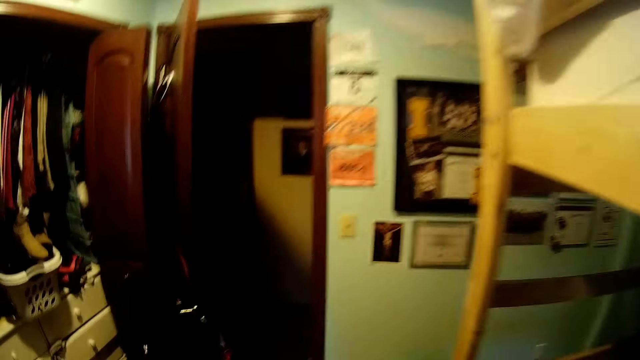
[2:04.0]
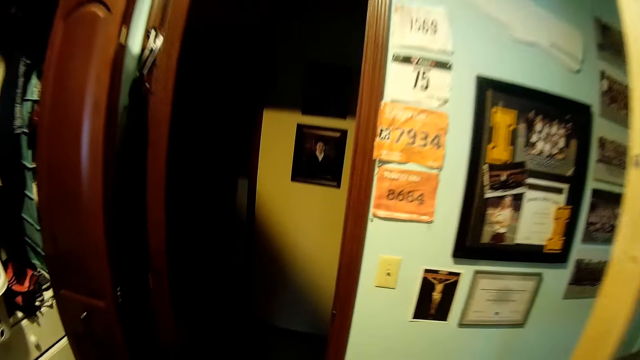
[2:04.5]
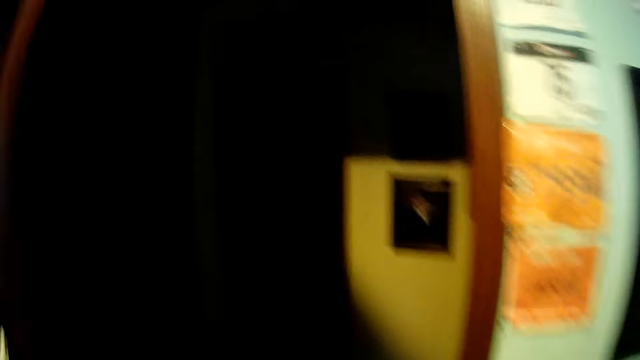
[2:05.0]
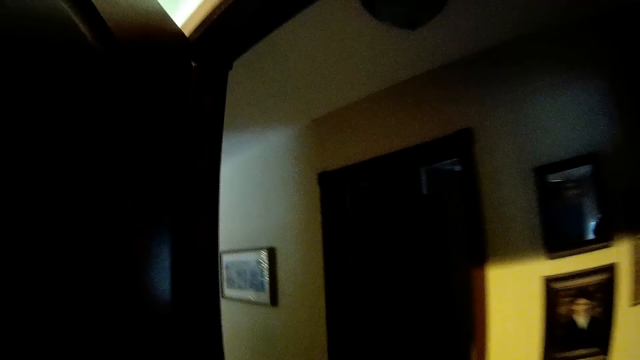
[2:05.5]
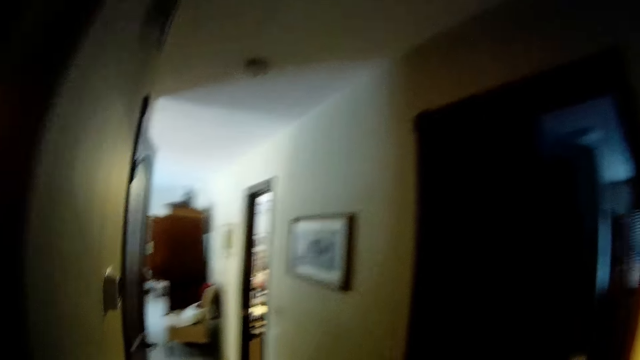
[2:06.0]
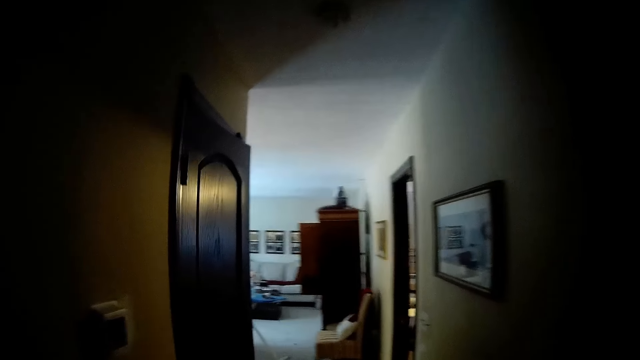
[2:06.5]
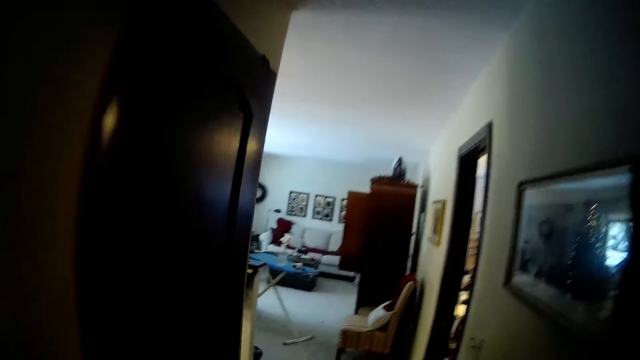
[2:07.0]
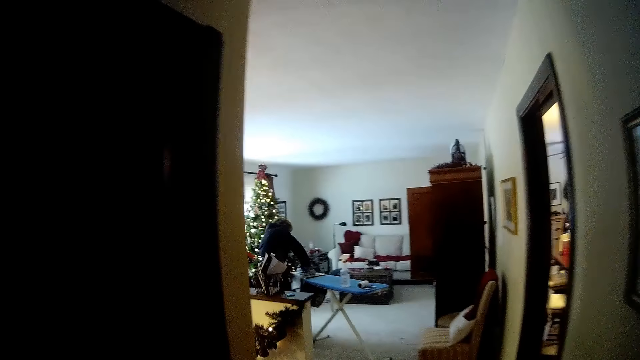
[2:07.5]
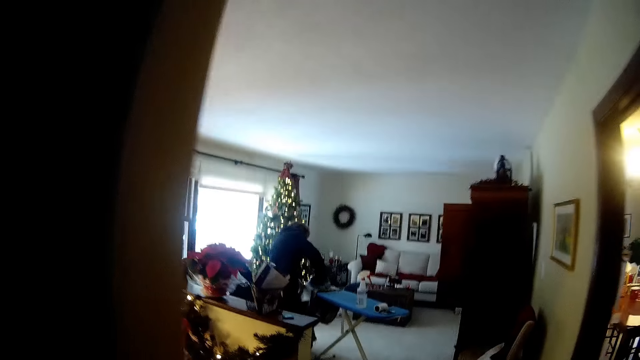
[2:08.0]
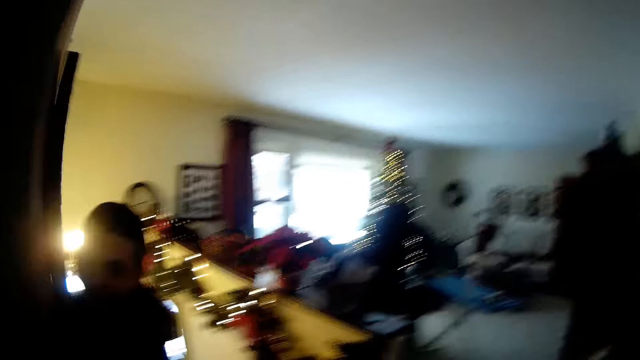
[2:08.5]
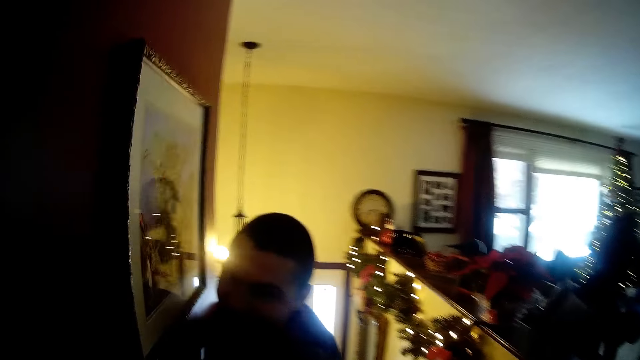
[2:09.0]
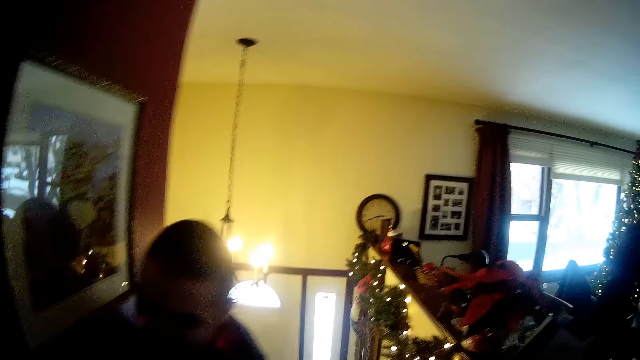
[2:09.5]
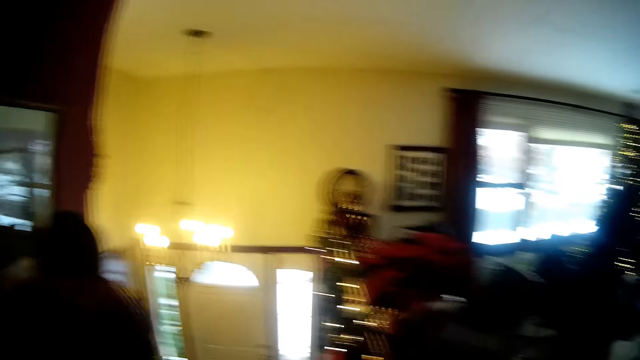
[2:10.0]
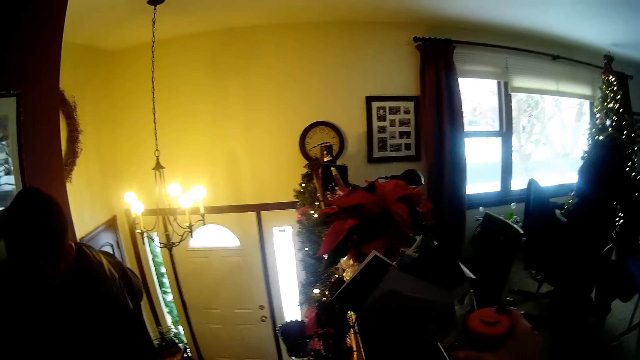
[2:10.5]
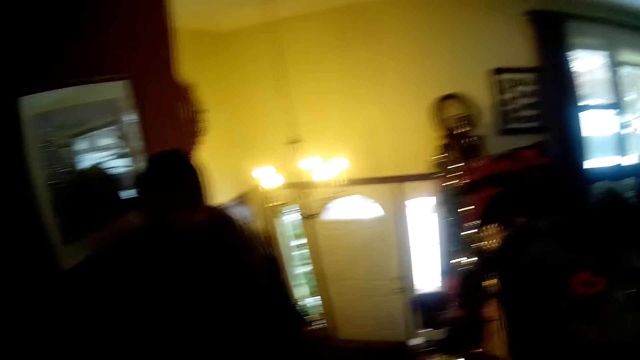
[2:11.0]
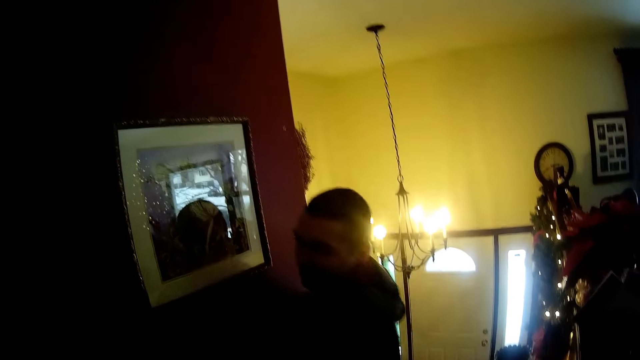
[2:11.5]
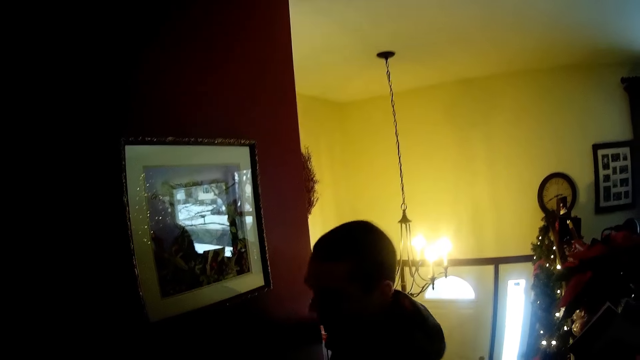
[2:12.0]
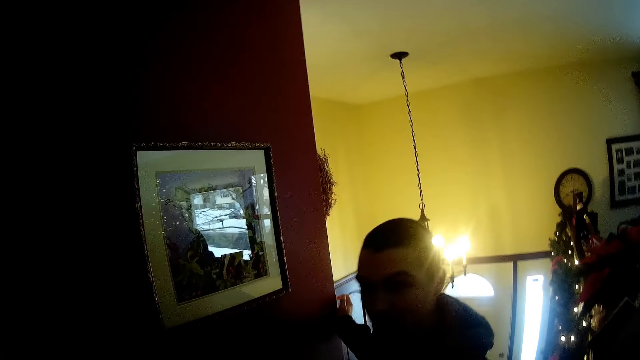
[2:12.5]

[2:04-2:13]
The camera wearer leaves the bedroom. The woman irons a cloth. The camera wearer turns around. A man stands against the wall. The camera wearer interacts with the man.

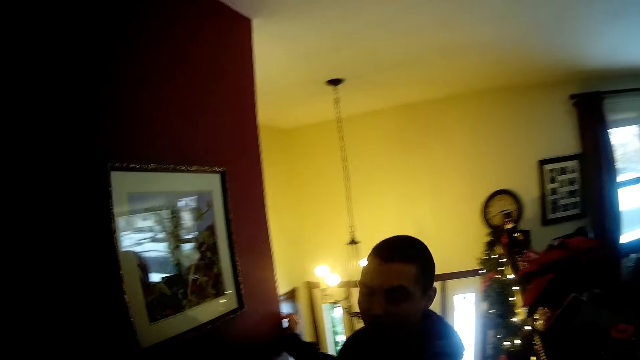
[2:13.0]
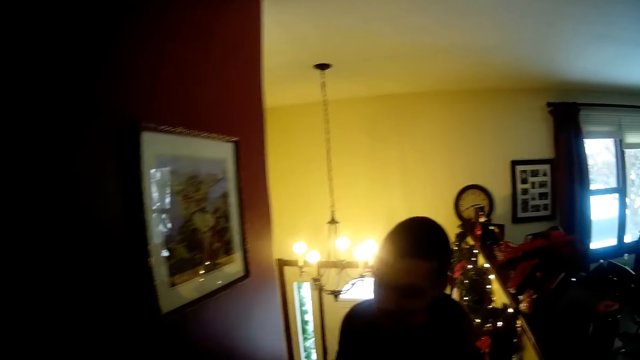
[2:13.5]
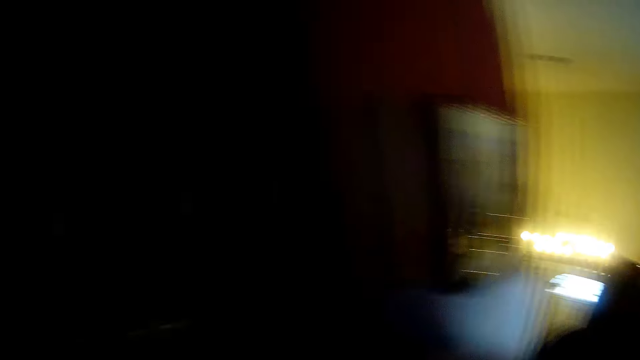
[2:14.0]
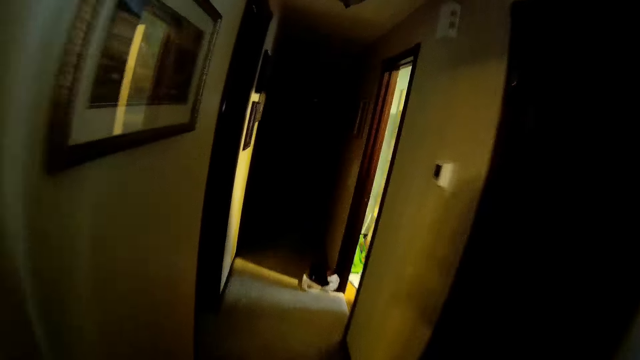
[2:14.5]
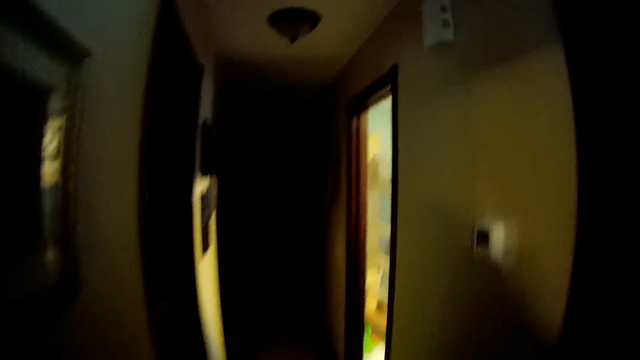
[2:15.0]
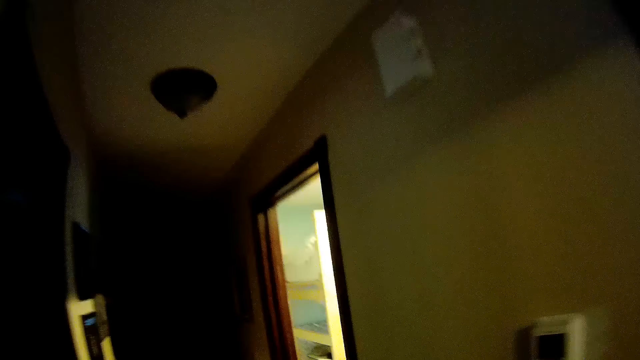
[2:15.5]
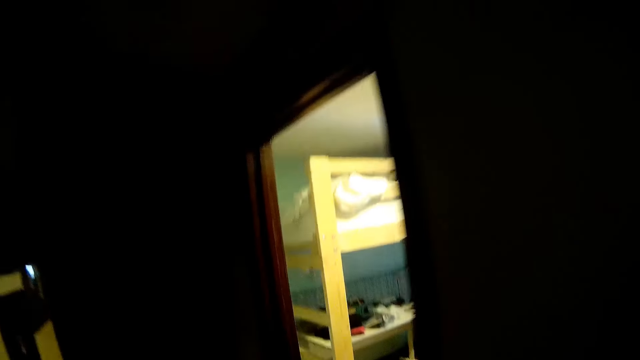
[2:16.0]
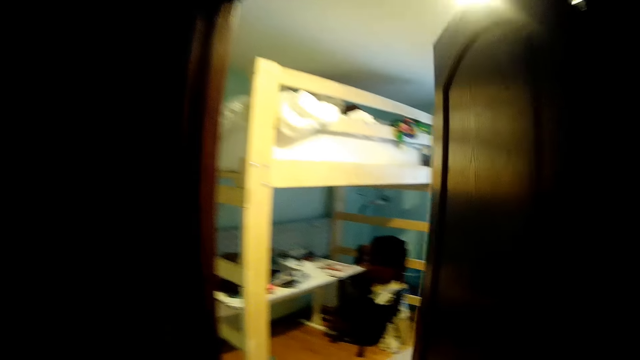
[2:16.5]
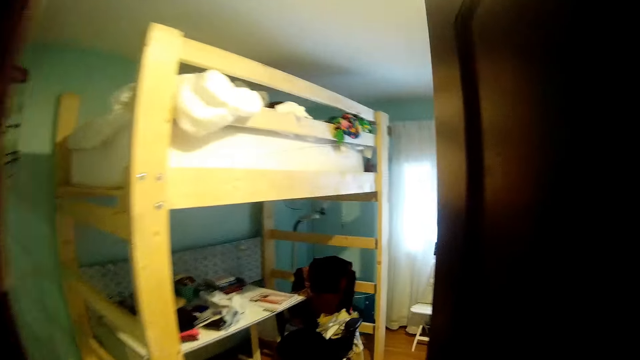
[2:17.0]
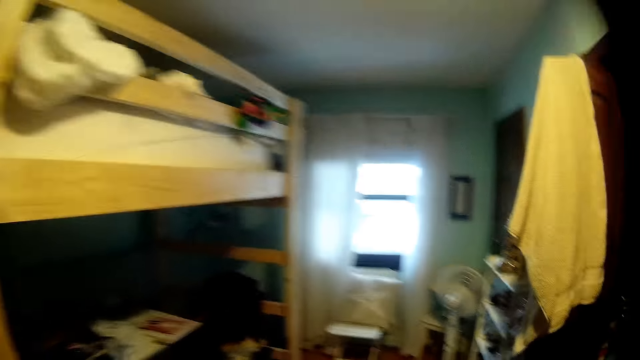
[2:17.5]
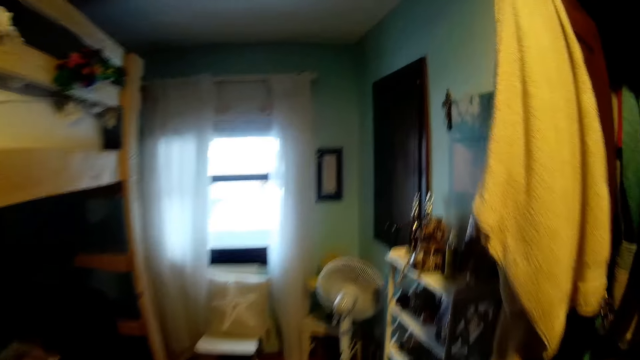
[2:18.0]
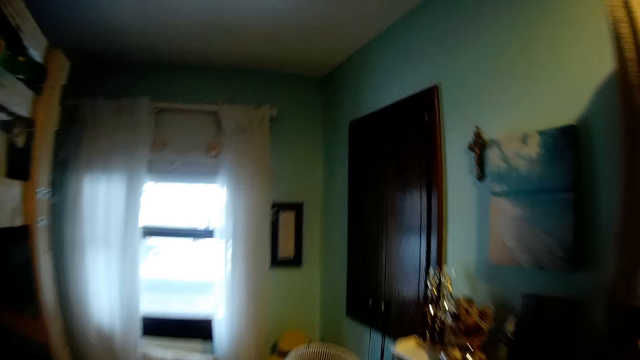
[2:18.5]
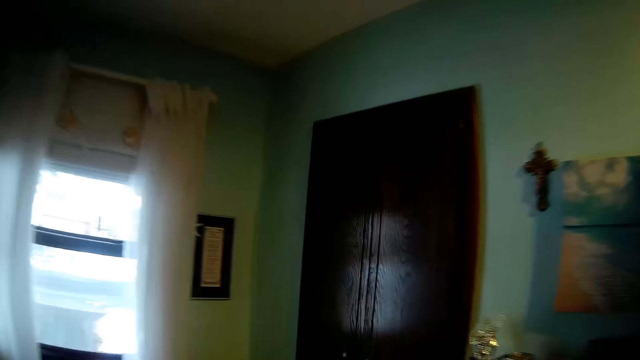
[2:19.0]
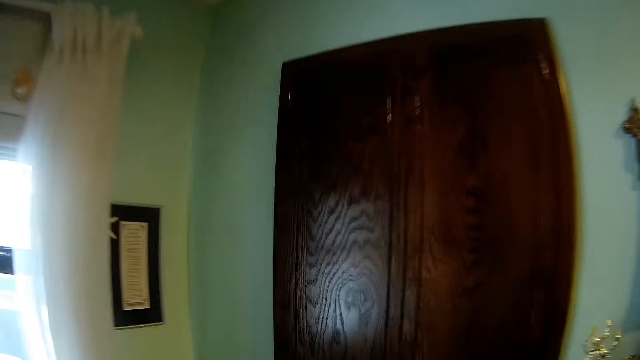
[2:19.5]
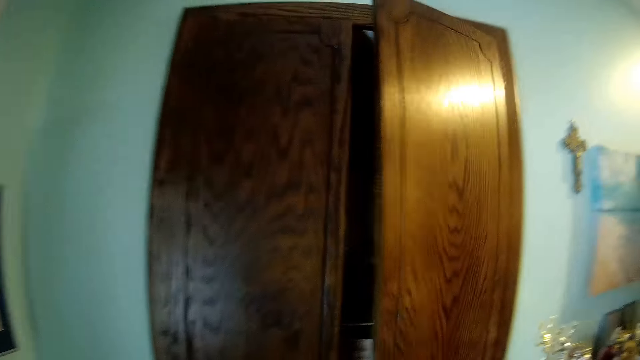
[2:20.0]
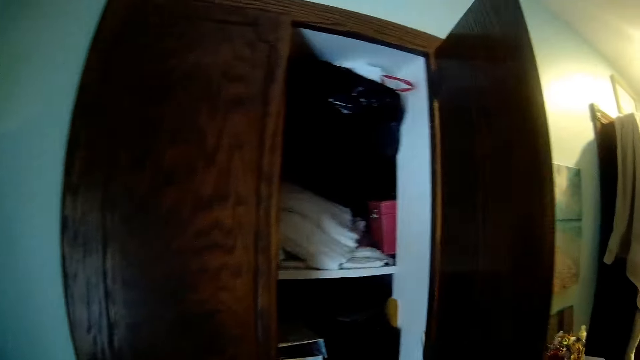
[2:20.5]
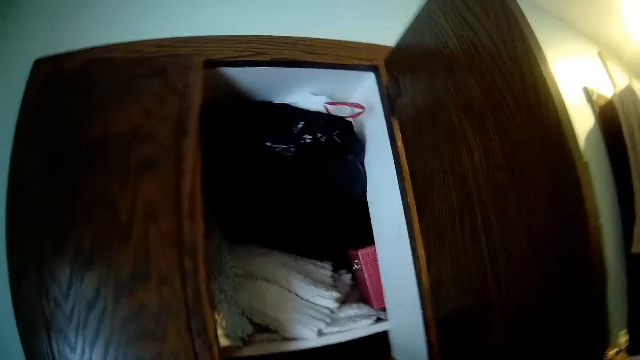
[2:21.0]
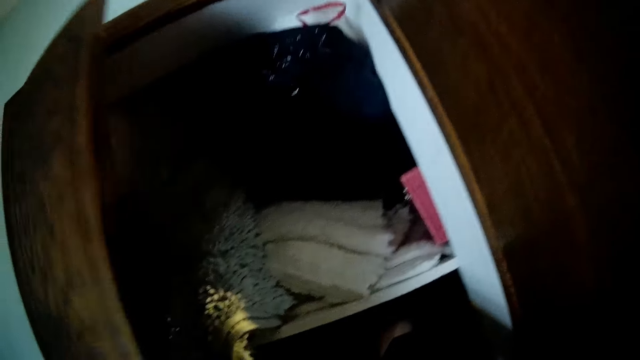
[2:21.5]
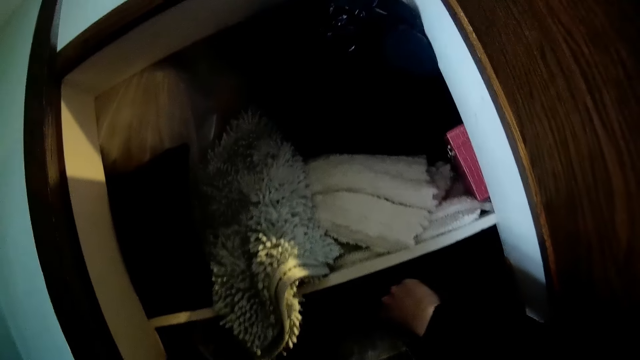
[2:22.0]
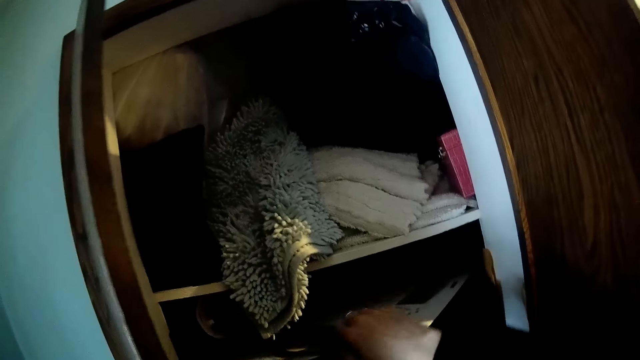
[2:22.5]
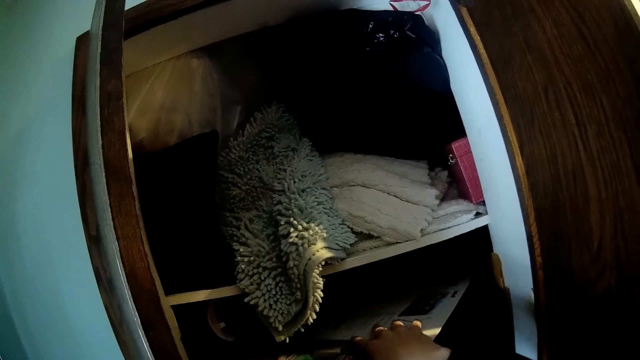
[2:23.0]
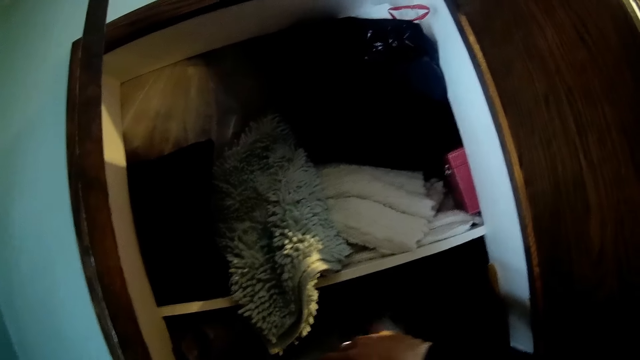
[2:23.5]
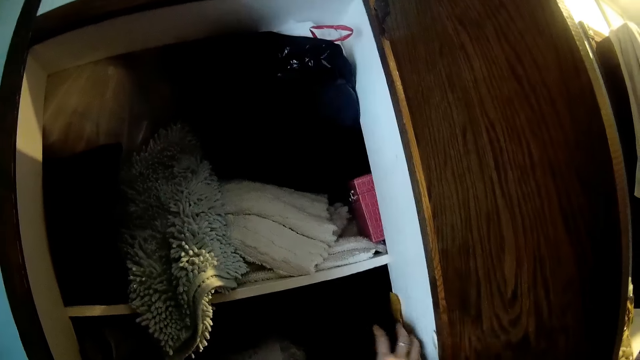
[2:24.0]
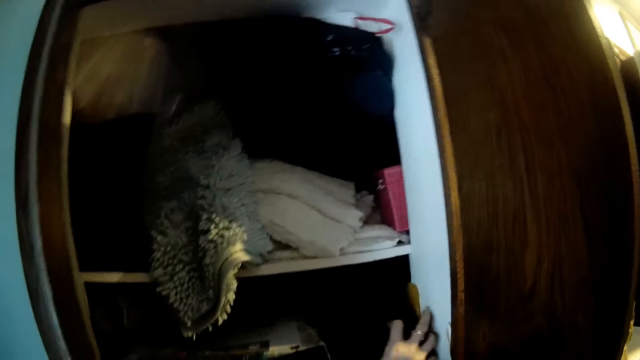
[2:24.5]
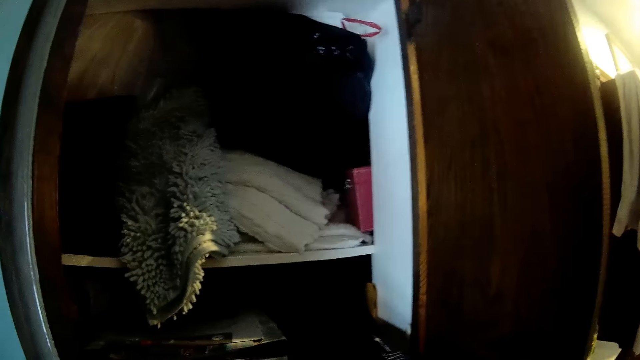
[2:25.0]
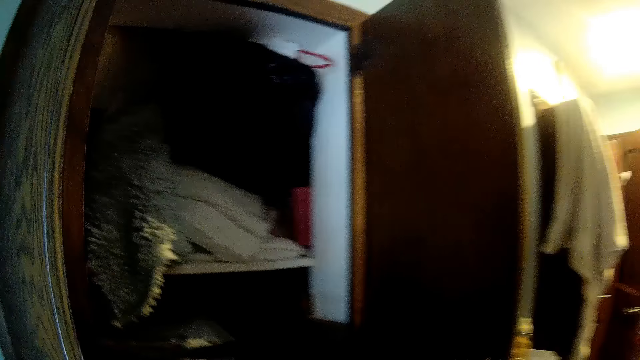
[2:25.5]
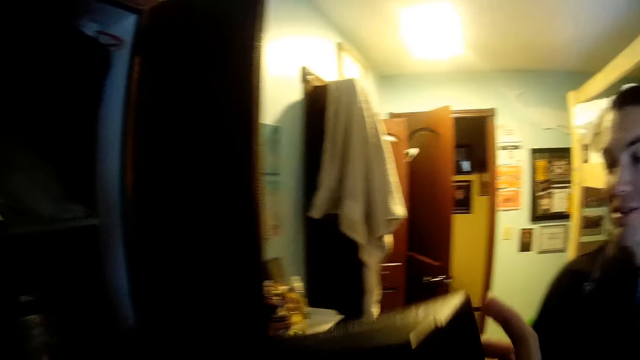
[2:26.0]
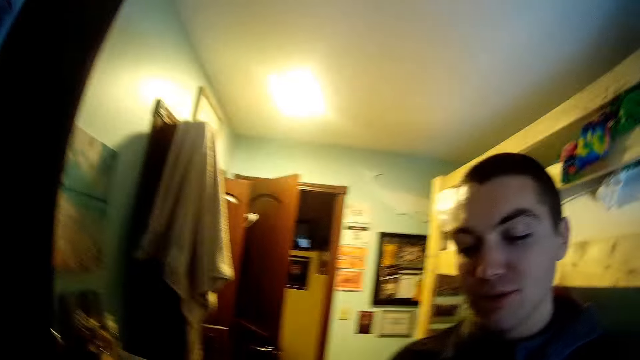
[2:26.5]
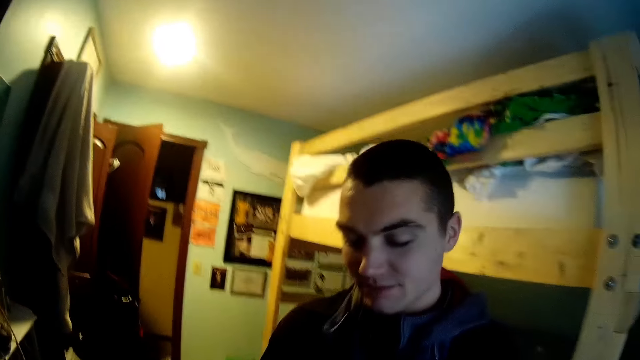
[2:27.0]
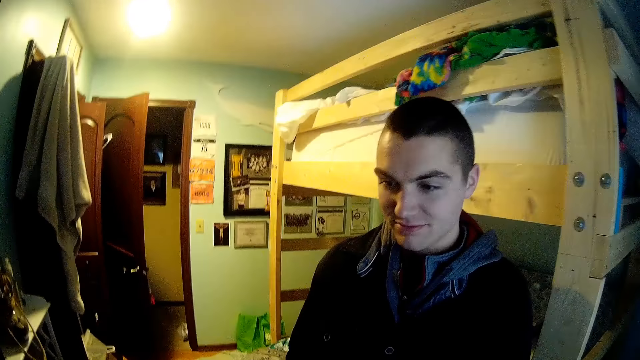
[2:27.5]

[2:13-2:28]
The camera wearer turns around and walks around. They enter the bedroom, walk around in the room, and walk around. They open the wardrobe or cabinet. They bring out a box from the wardrobe. They pick packs from the cabinet. They interact with the man. The man stands beside the camera wearer.
